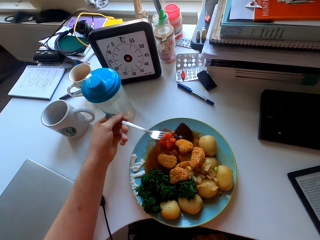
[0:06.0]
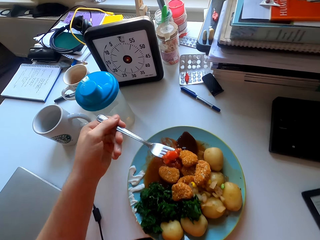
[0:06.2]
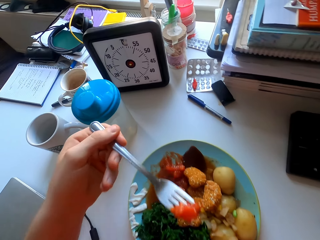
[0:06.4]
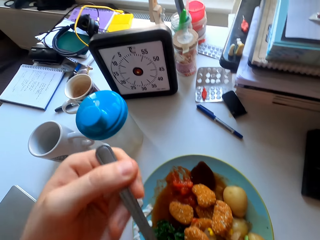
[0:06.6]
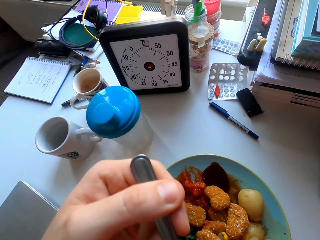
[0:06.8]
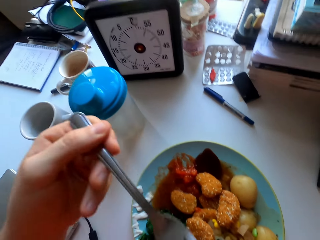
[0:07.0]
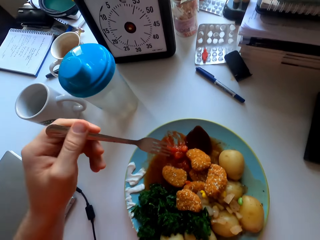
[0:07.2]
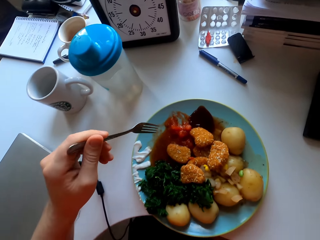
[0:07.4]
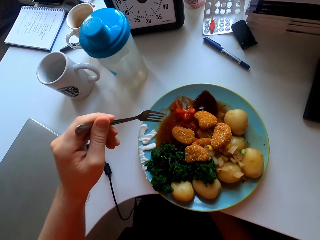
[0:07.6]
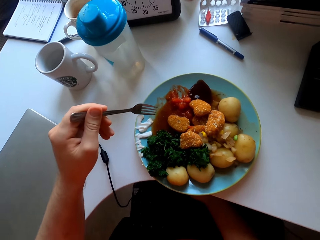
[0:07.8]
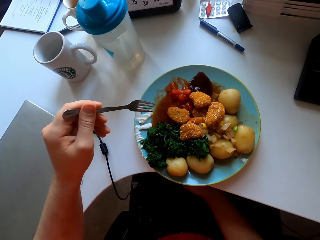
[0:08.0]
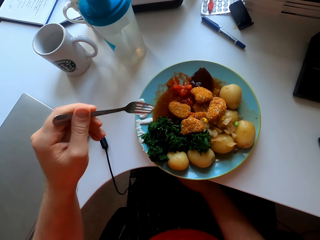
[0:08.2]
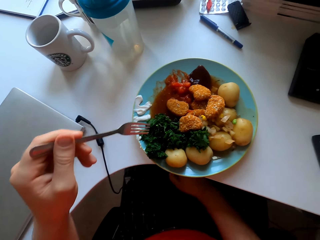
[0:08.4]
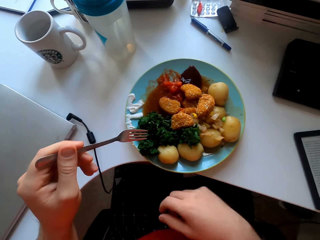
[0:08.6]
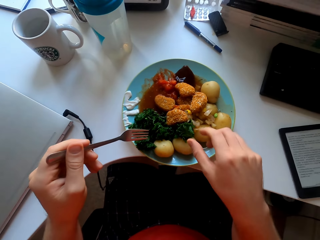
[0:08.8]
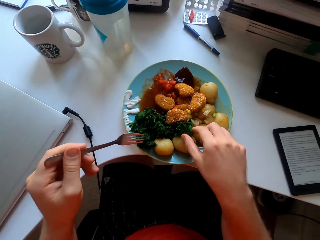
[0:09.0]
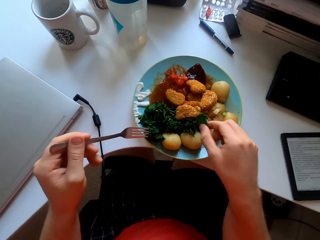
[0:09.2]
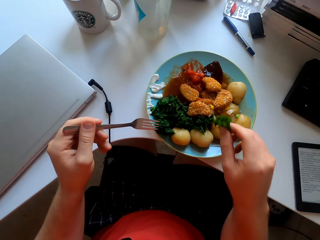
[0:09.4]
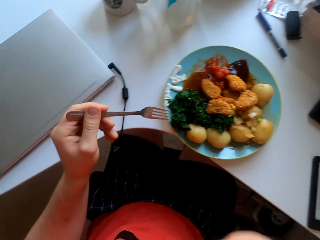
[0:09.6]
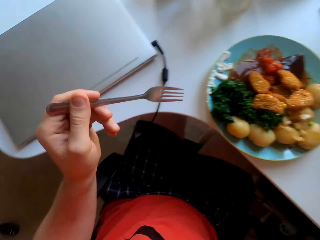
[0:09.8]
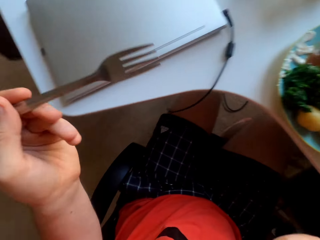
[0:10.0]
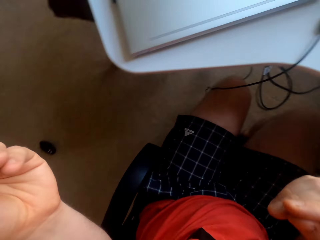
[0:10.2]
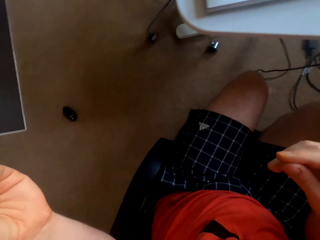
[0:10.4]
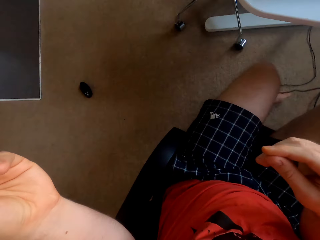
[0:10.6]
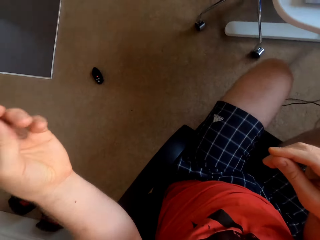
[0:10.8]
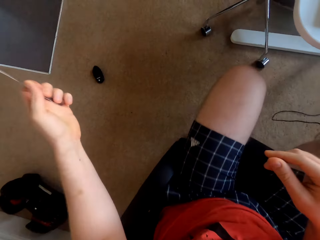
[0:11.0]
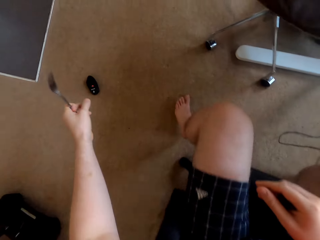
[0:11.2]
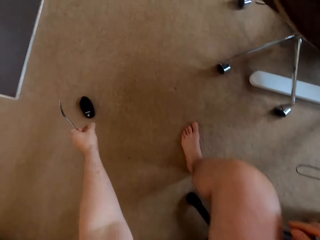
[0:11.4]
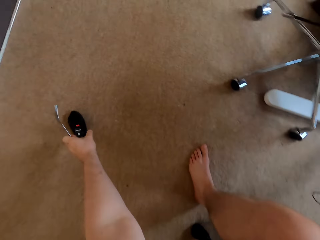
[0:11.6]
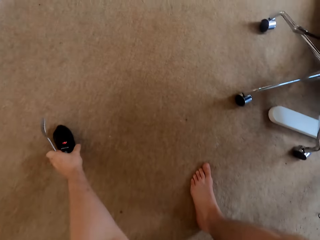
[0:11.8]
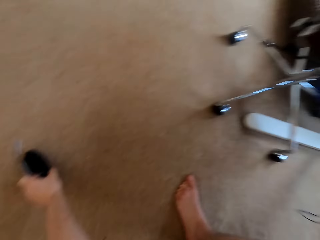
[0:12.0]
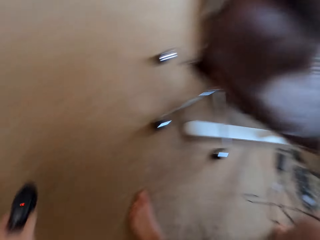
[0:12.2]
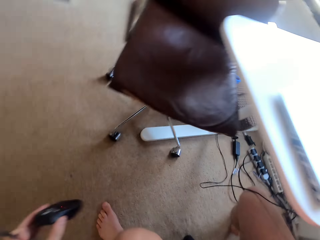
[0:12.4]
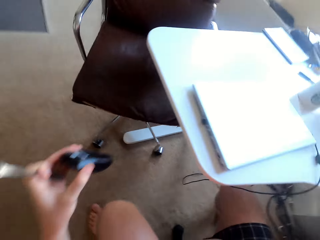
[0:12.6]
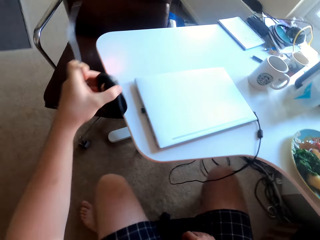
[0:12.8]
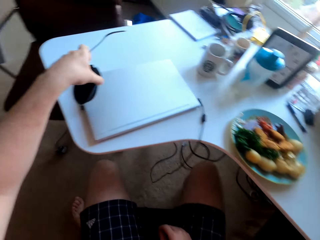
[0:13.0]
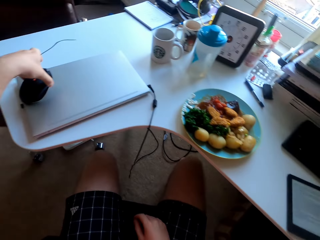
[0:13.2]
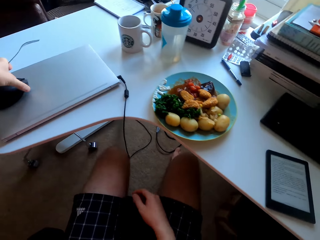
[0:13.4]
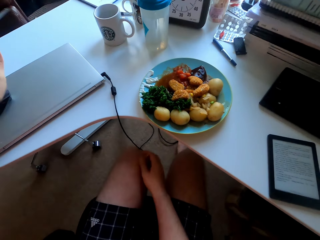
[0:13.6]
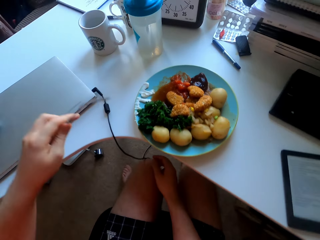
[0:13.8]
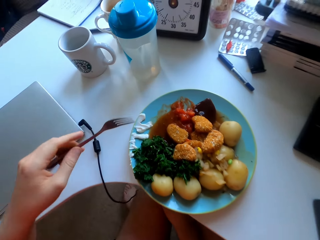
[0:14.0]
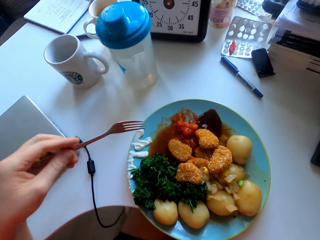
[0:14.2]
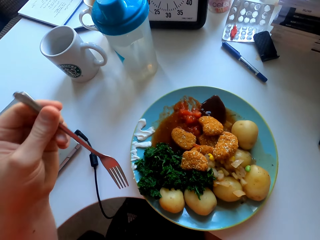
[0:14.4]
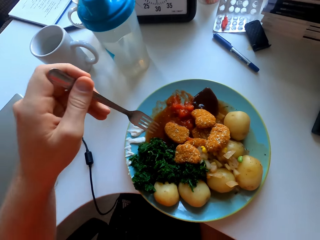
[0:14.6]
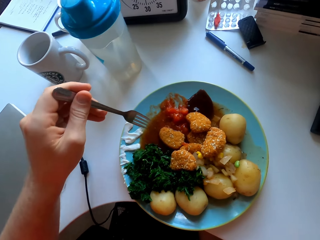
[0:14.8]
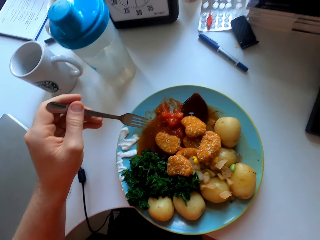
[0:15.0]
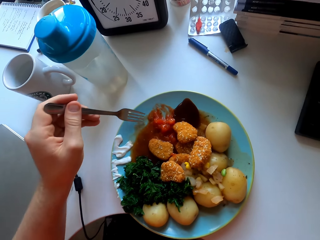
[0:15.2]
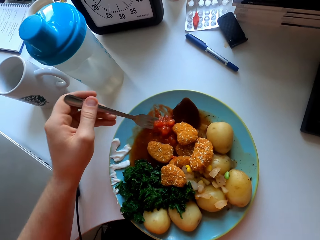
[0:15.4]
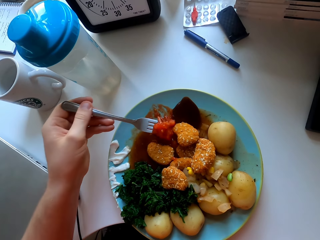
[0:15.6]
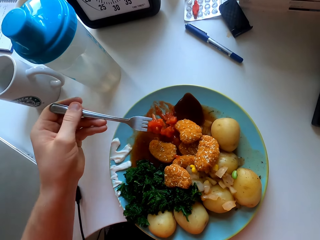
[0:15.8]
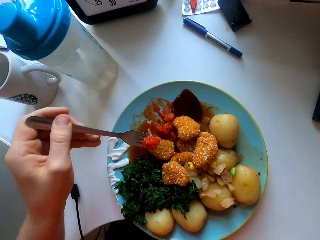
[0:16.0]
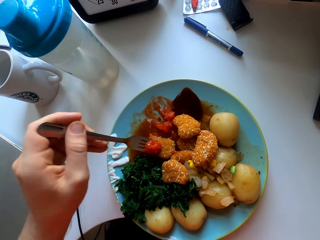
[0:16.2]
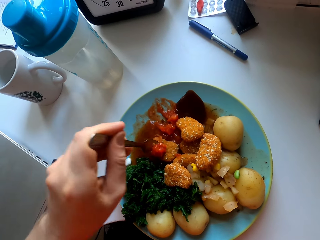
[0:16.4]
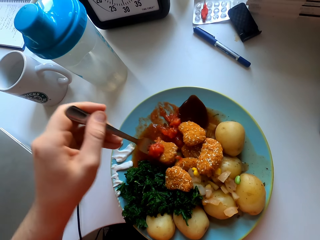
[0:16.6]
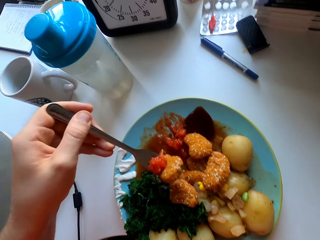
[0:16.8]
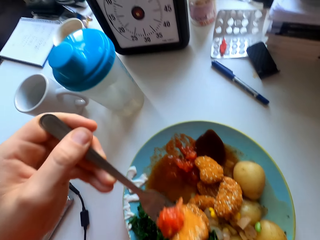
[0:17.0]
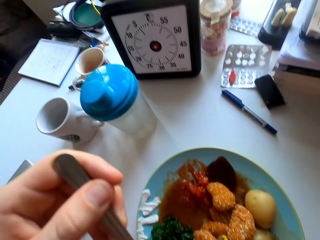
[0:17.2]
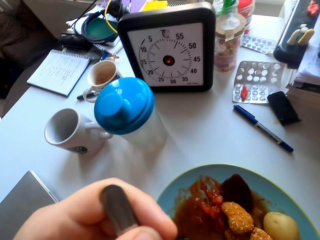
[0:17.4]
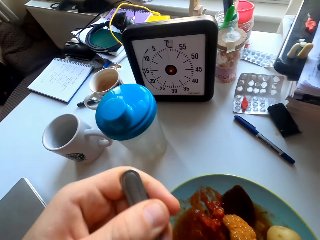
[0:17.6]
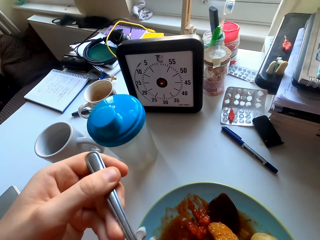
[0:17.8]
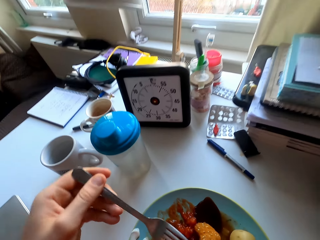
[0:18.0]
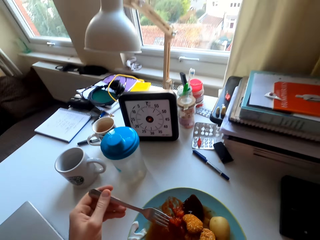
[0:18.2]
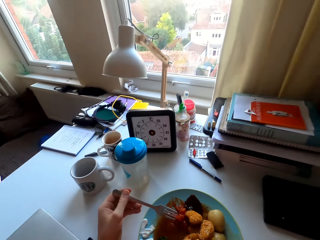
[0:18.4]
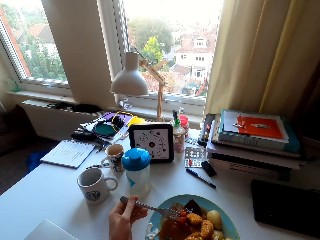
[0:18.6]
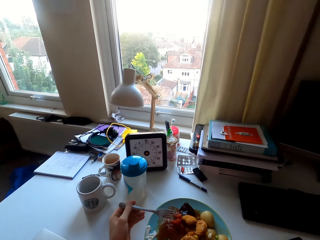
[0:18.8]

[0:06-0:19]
The camera wearer eats sauce. They pick green vegetables. They turn backwards. They pick a mouse from the floor. They place the mouse on the laptop. They scoop the sauce. They eat a chicken nugget with a fork.

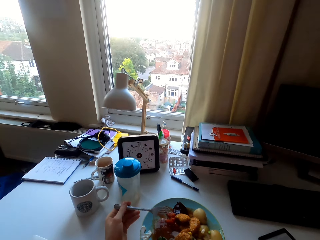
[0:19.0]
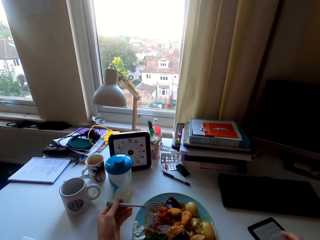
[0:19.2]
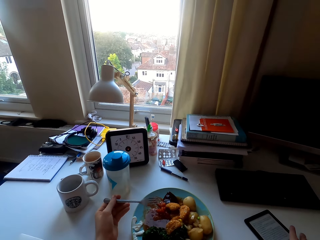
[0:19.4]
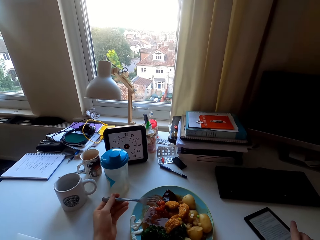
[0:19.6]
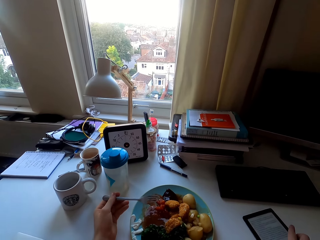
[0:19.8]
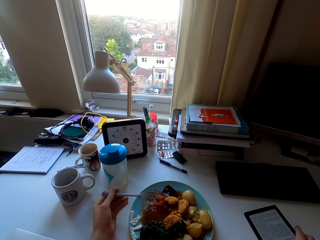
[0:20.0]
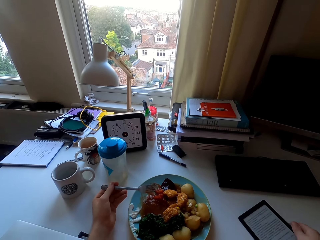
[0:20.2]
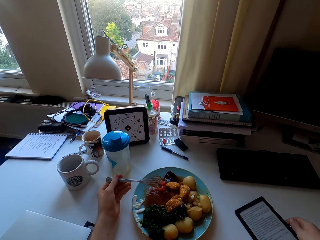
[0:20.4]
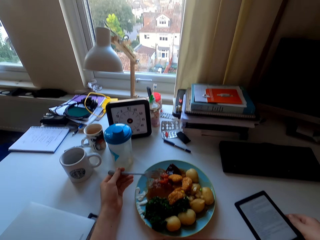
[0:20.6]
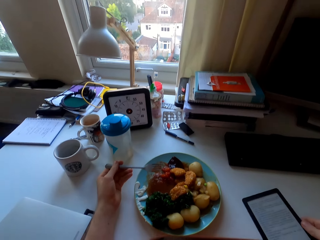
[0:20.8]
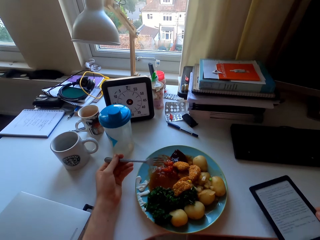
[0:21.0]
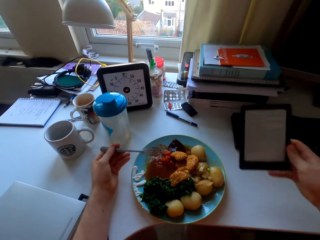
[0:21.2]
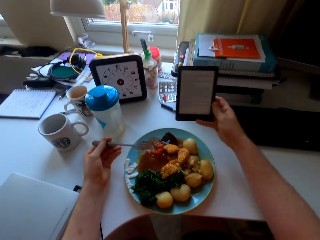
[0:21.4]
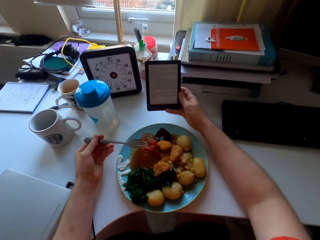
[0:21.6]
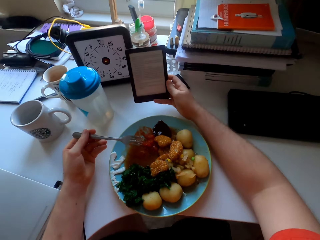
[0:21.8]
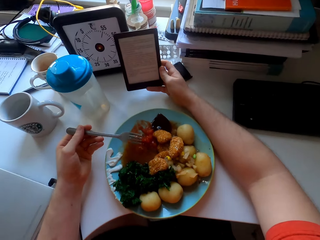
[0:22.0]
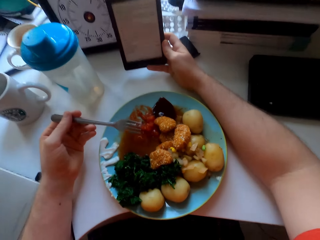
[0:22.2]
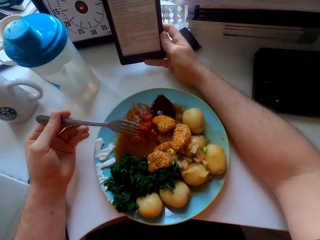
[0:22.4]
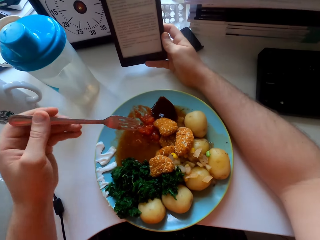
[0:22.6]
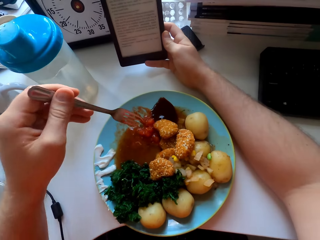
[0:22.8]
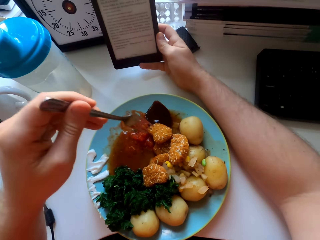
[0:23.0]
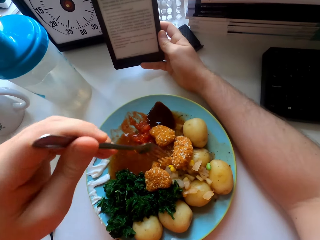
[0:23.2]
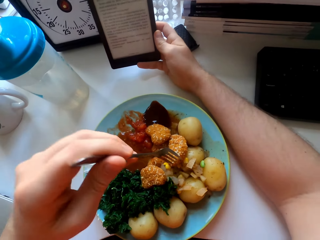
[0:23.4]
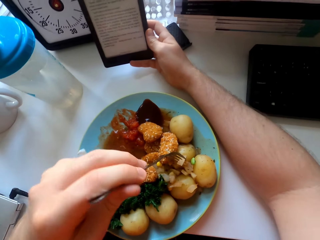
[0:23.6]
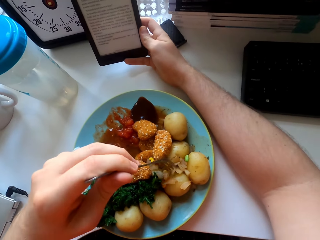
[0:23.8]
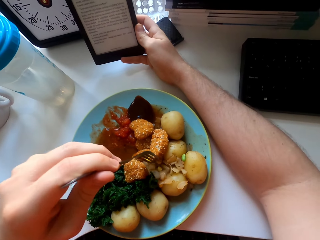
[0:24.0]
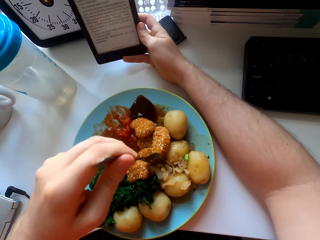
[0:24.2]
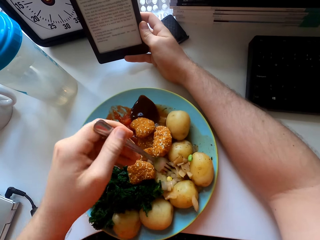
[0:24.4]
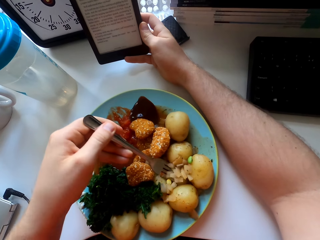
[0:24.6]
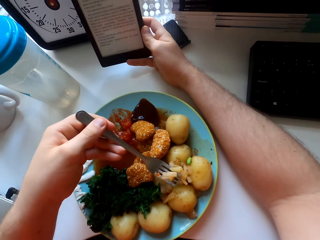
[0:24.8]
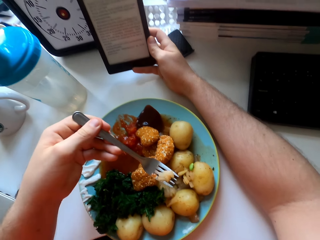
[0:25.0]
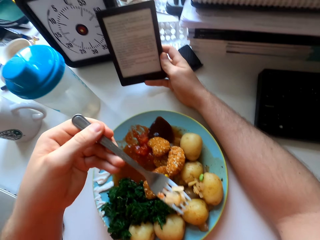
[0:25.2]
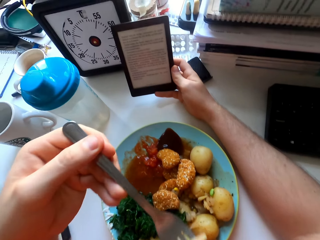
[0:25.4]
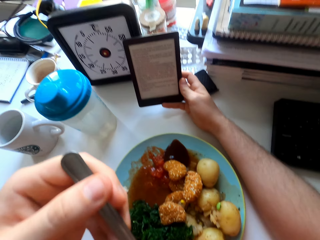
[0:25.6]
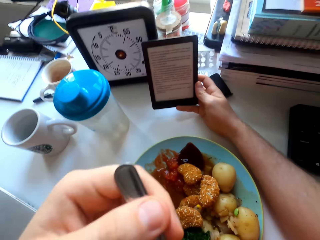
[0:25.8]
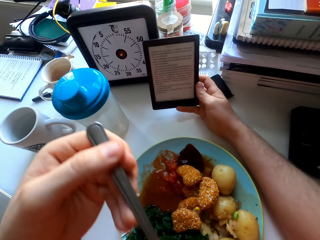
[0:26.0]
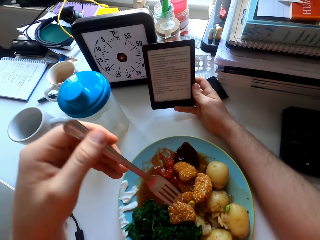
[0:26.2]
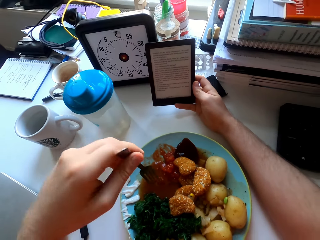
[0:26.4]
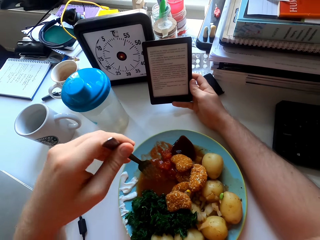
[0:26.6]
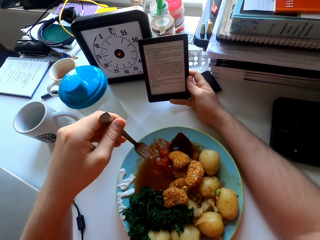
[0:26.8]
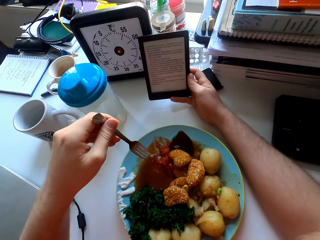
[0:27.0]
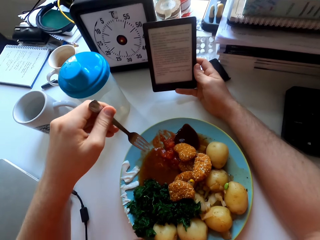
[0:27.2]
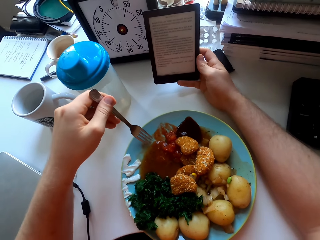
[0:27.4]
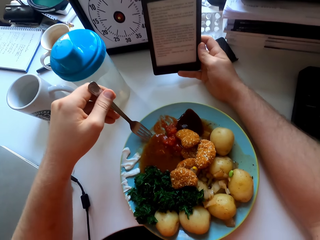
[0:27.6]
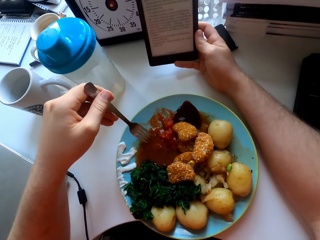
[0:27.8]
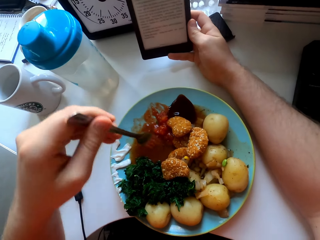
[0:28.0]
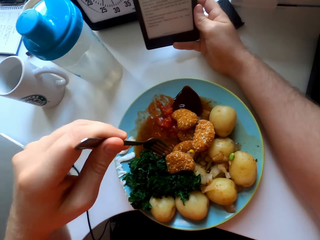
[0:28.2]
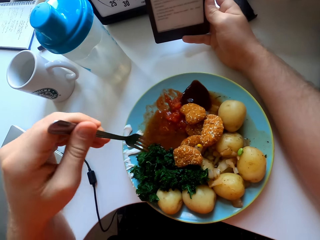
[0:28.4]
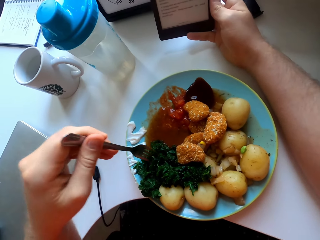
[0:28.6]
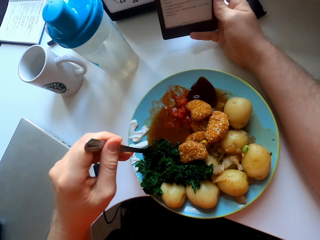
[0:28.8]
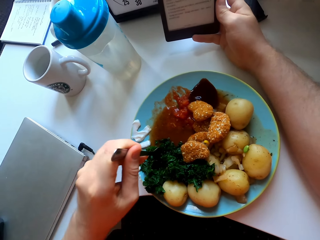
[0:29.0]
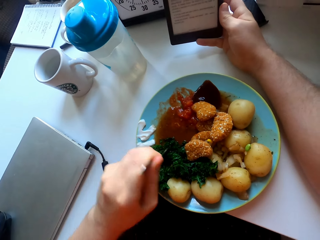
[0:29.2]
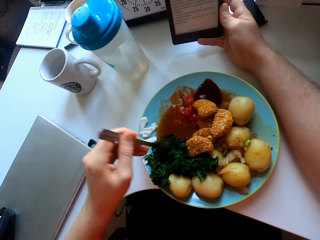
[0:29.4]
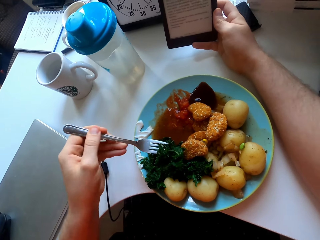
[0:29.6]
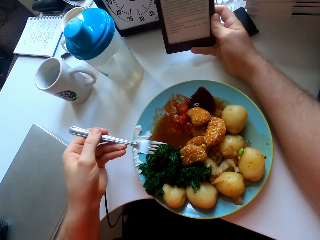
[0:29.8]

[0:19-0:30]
The camera wearer uses a phone. They pick a paper. They read the paper. They eat vegetables with a fork. They use the phone.
